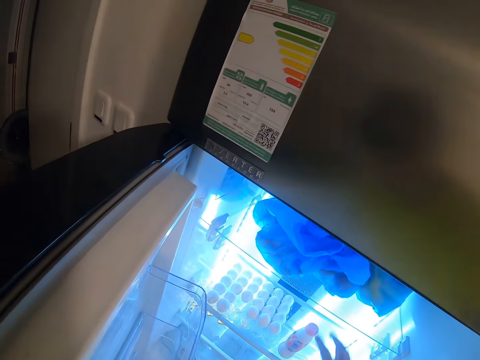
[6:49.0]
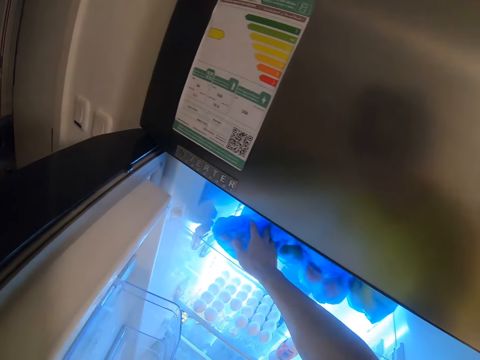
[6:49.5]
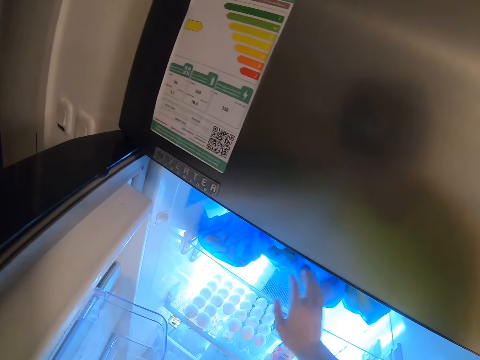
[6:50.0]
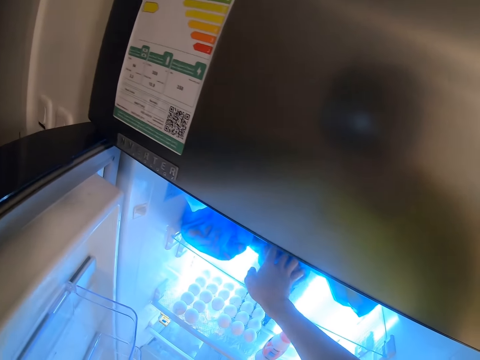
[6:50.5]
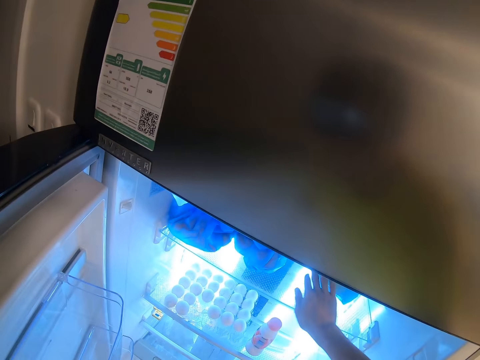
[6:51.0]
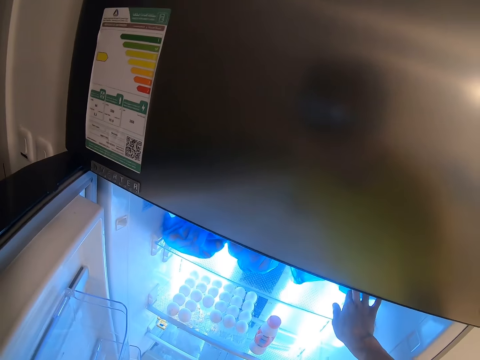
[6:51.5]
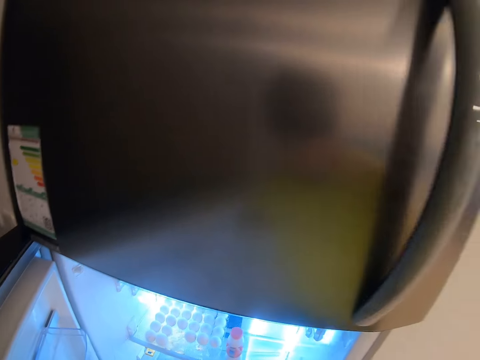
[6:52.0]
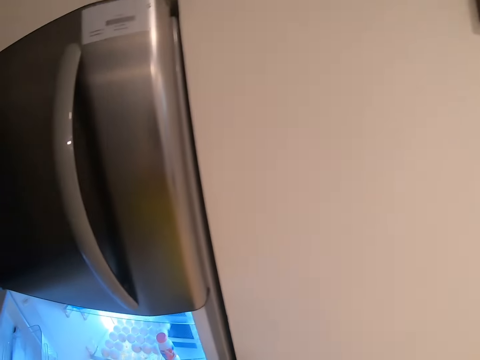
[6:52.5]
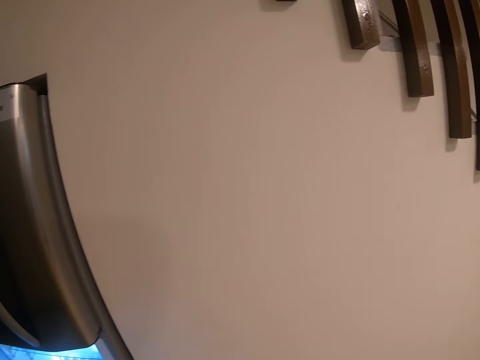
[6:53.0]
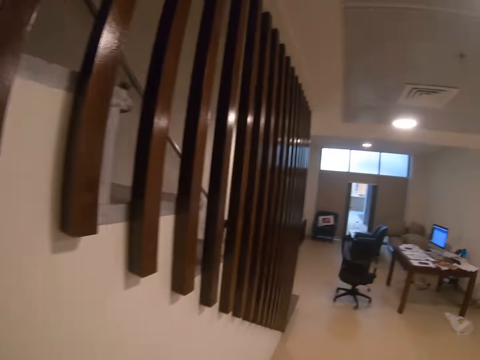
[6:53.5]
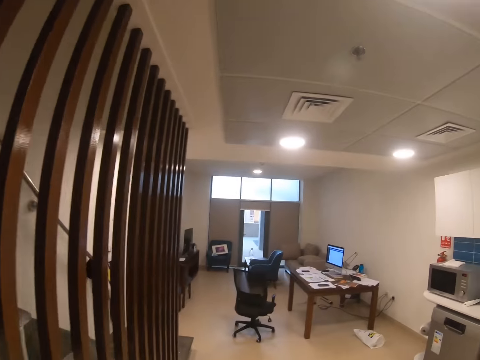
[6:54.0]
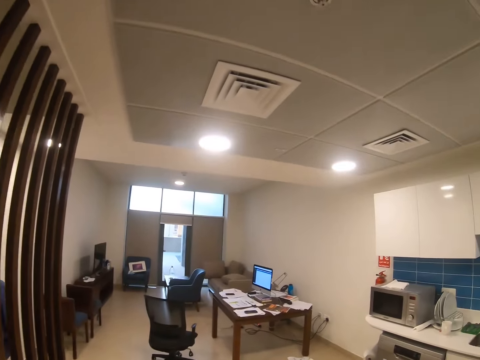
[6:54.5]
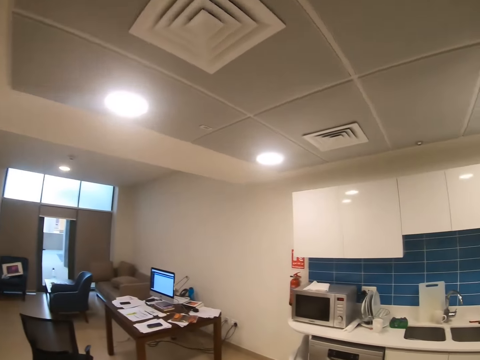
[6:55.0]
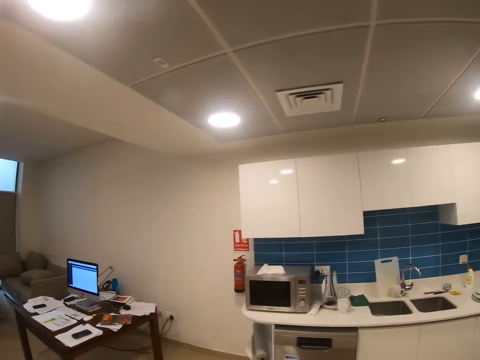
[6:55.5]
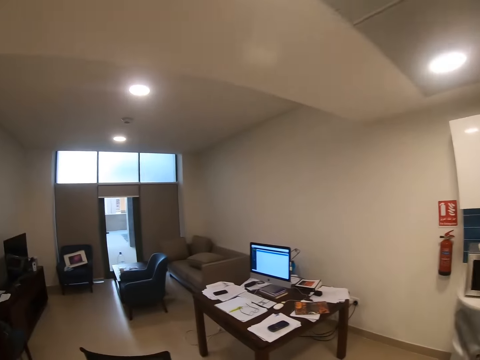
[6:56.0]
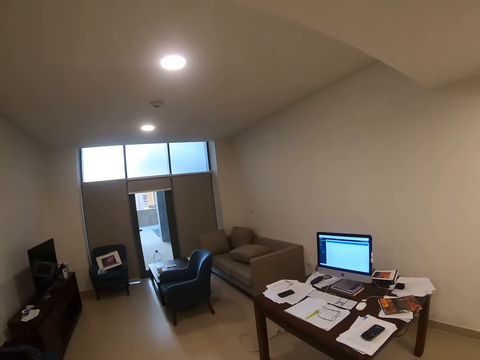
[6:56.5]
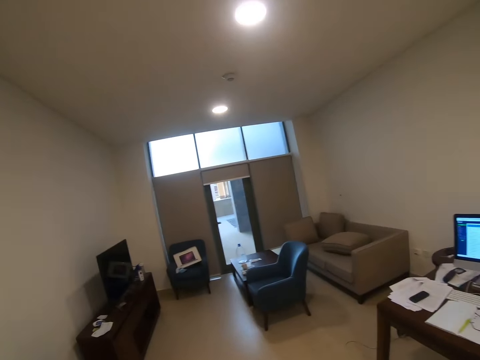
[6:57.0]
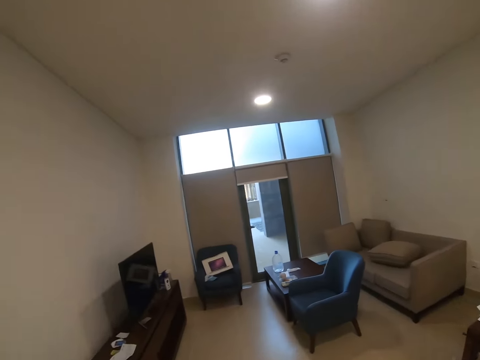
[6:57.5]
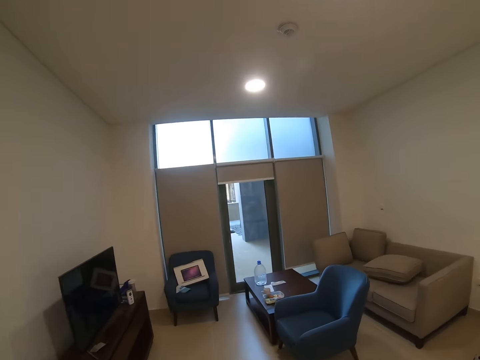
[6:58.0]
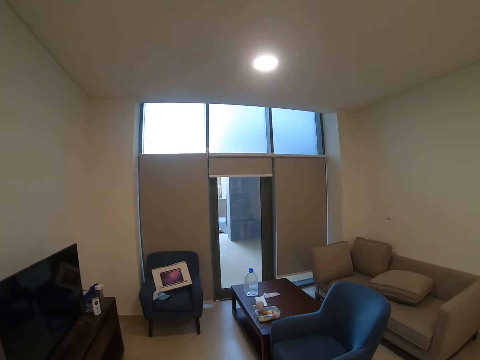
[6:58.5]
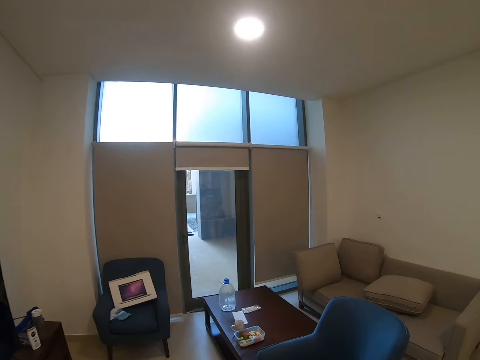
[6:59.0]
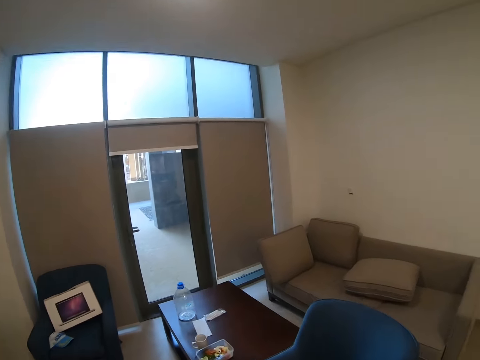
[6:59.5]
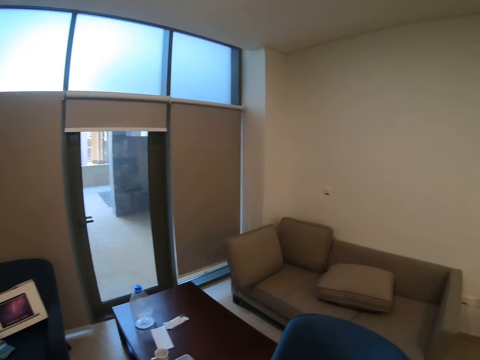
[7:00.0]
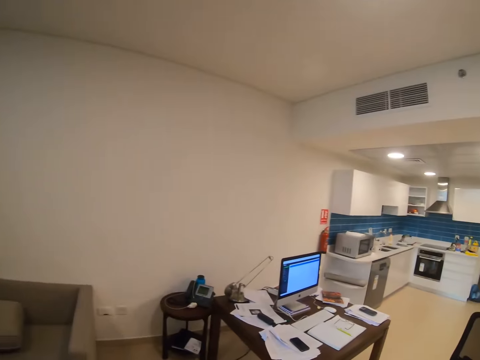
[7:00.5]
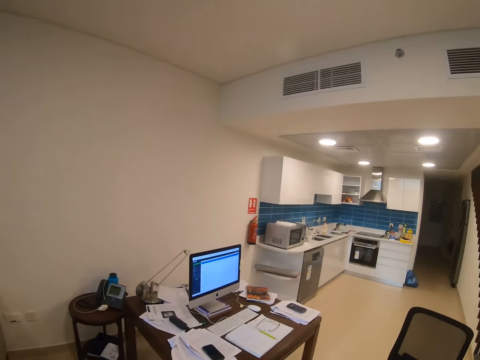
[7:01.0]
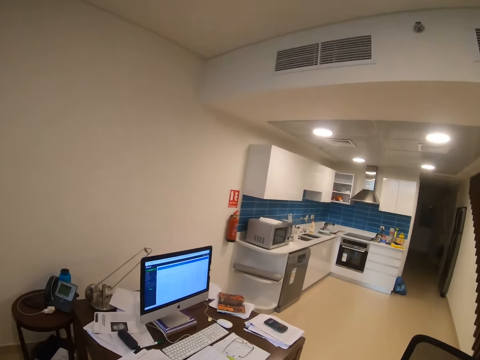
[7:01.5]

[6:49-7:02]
The camera wearer shifts the nylon paper packs in the fridge. They close the fridge. They walk to the living area. They walk towards the computer desk in the living area.

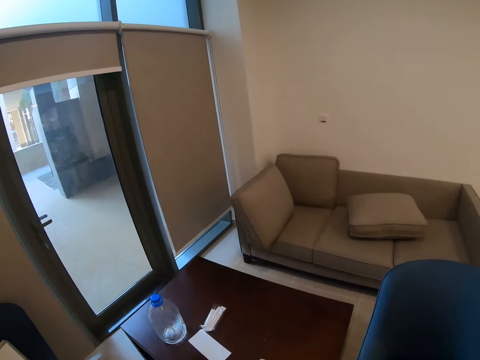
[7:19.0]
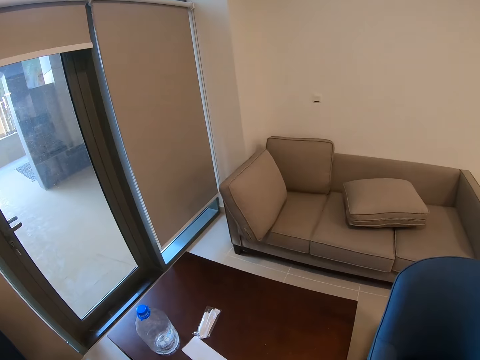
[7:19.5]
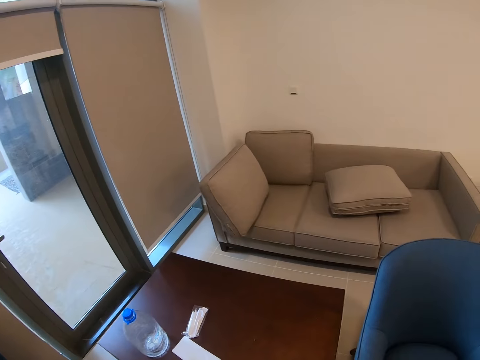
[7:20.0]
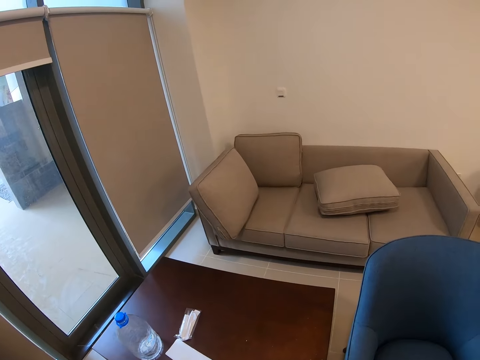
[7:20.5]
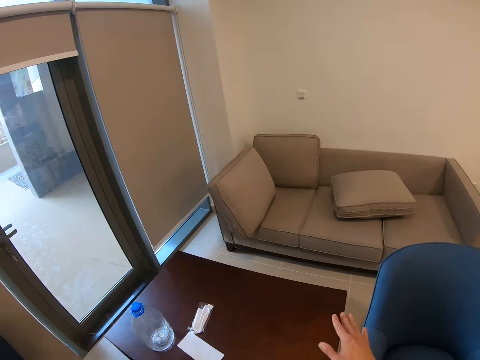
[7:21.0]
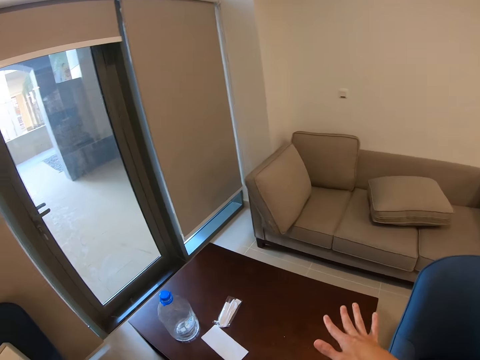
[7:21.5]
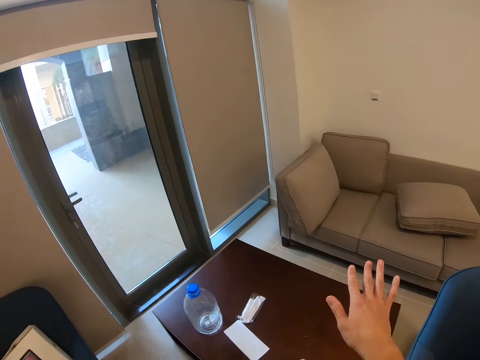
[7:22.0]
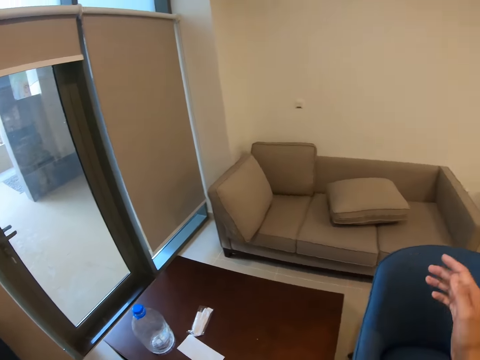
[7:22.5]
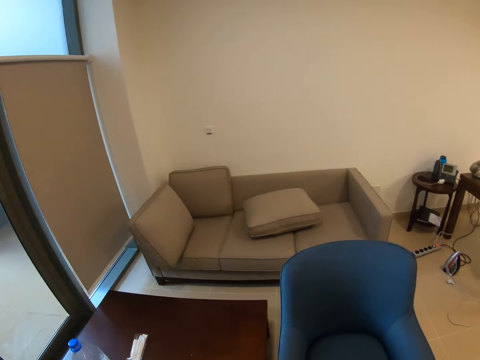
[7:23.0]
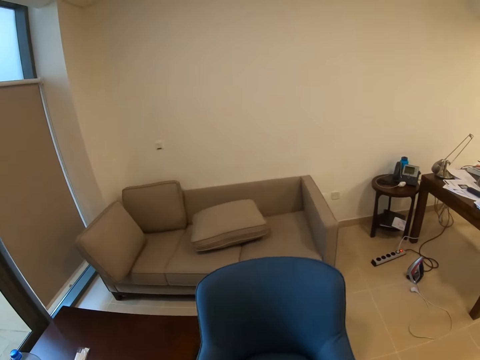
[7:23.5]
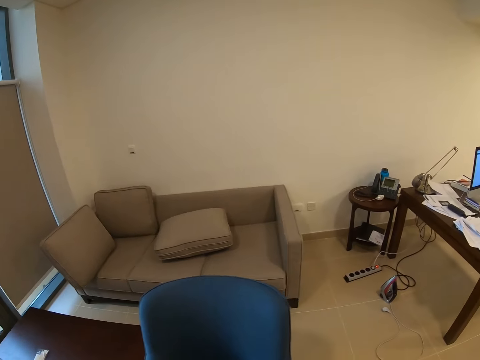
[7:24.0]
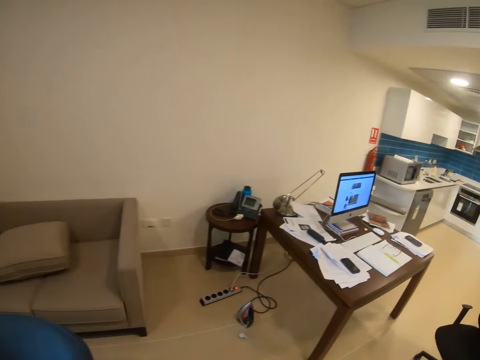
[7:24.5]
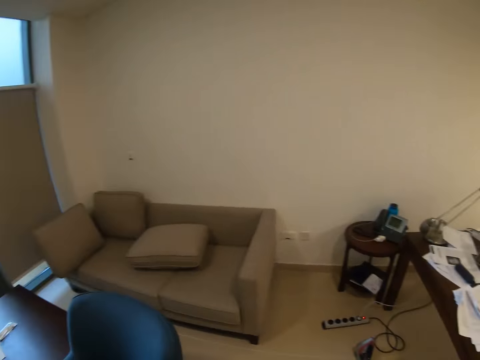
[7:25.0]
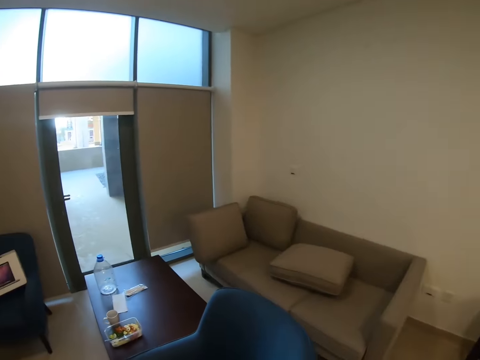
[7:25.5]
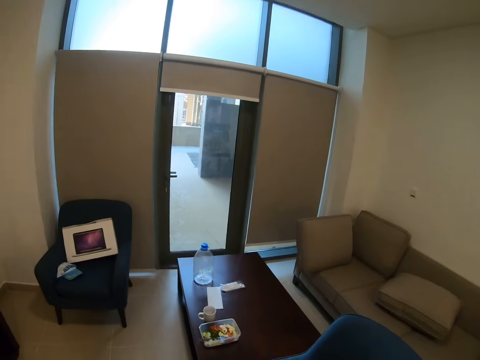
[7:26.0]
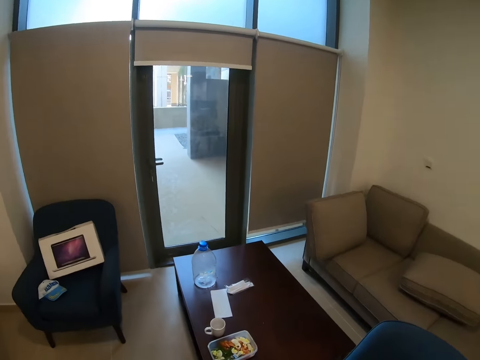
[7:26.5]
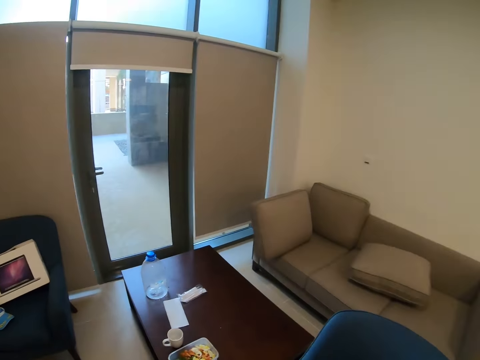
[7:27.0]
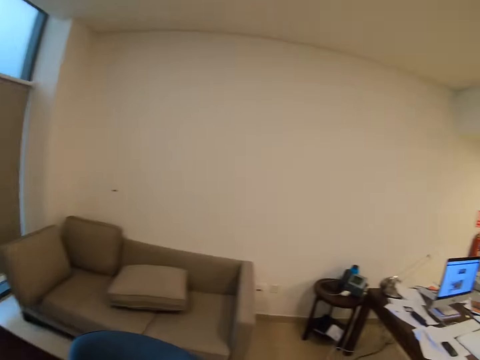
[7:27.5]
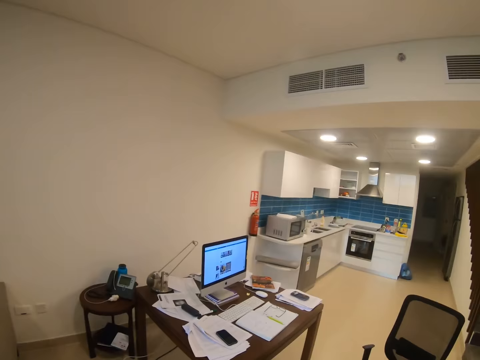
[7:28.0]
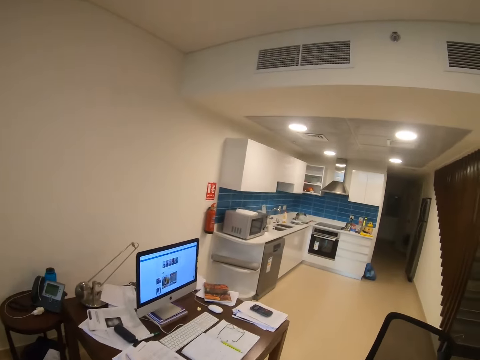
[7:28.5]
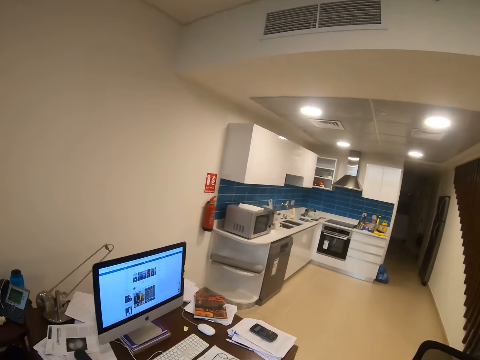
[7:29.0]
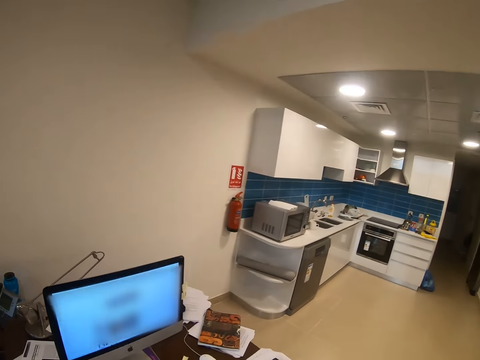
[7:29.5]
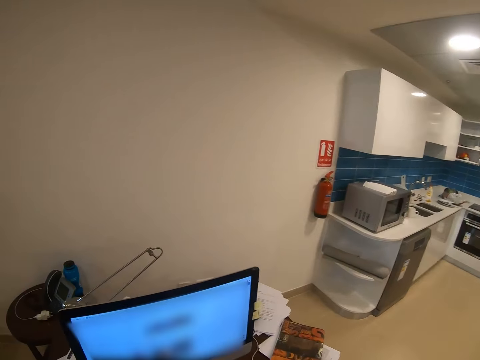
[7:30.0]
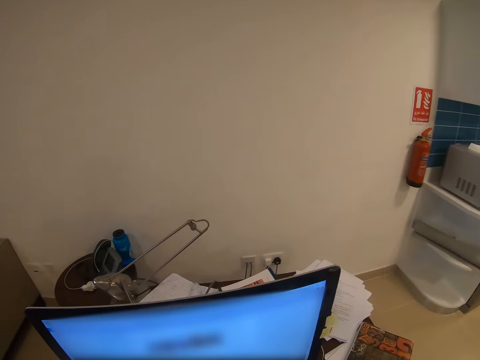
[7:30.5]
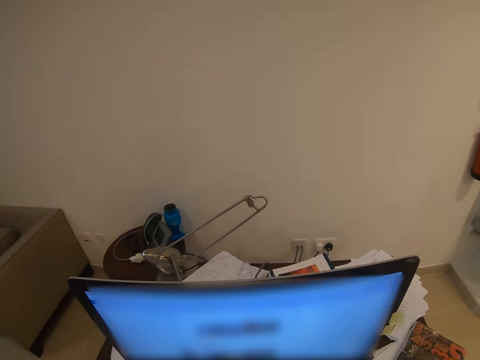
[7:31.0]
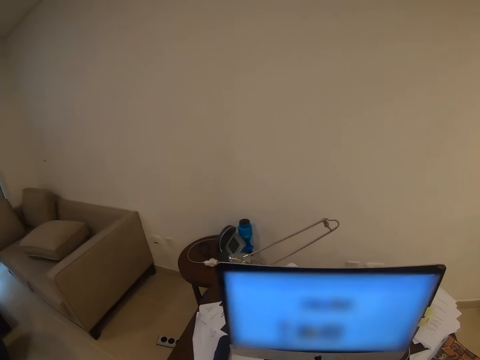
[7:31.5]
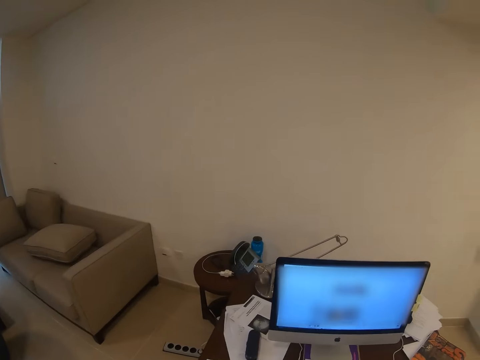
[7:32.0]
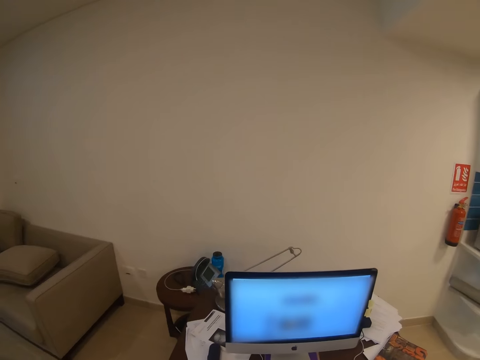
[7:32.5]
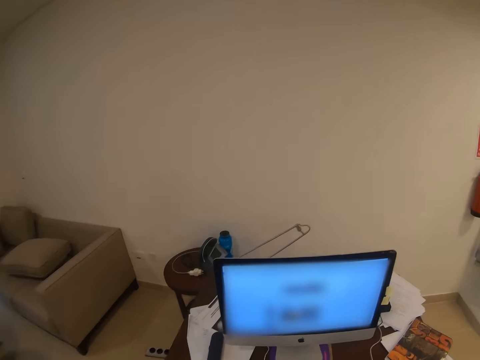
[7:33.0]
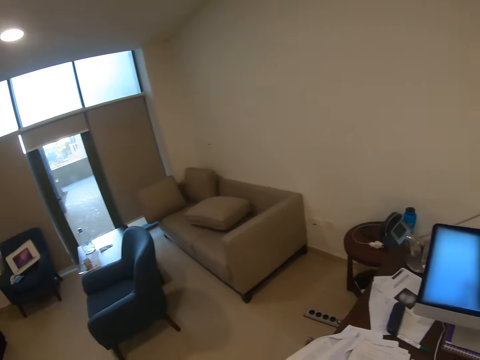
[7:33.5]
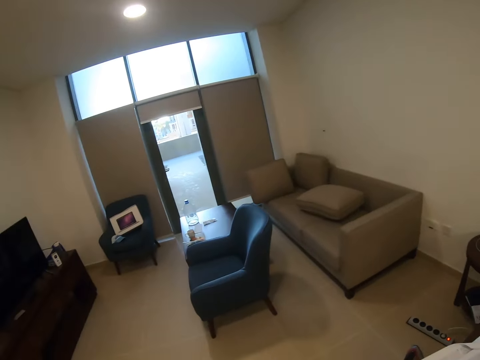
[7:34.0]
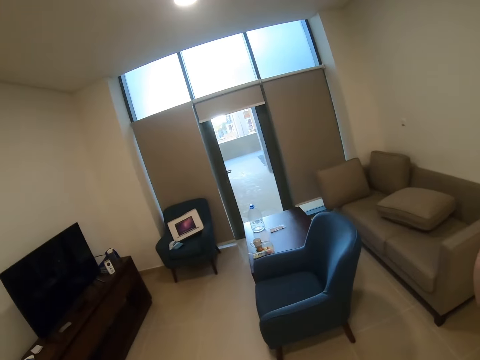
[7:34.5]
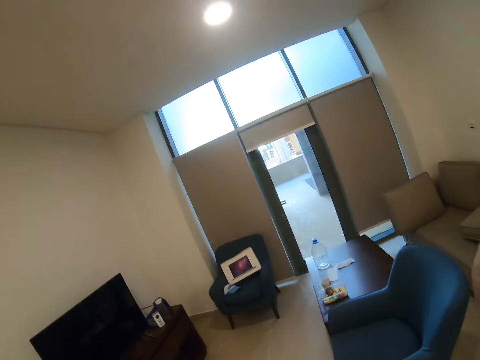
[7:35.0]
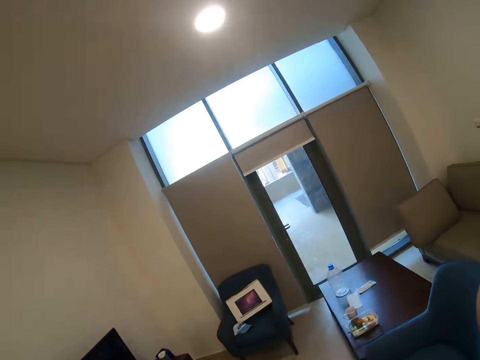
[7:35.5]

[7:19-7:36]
The camera wearer stands in the living area. They move the hand on the table. They walk round in the area. They walk to the computer desk. They operate the computer on the desk. They walk to the TV stand in the living area.
